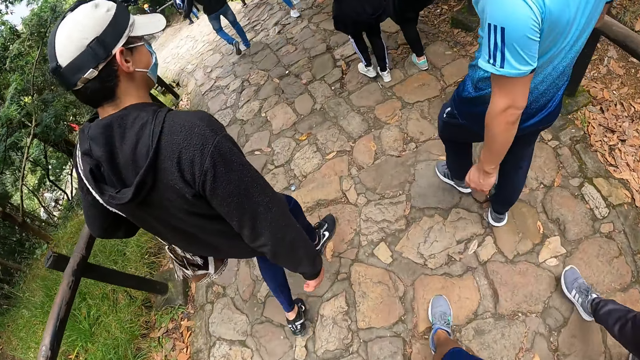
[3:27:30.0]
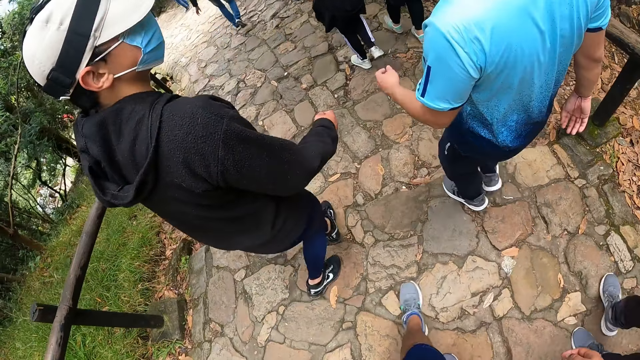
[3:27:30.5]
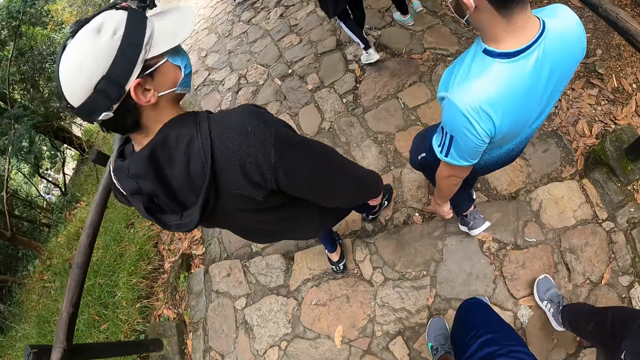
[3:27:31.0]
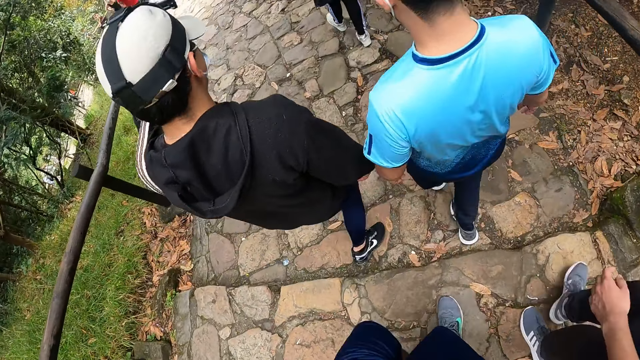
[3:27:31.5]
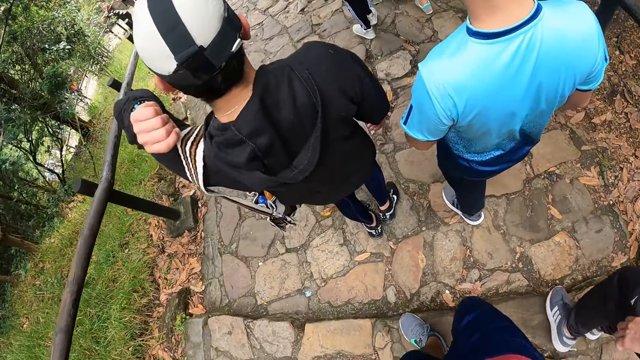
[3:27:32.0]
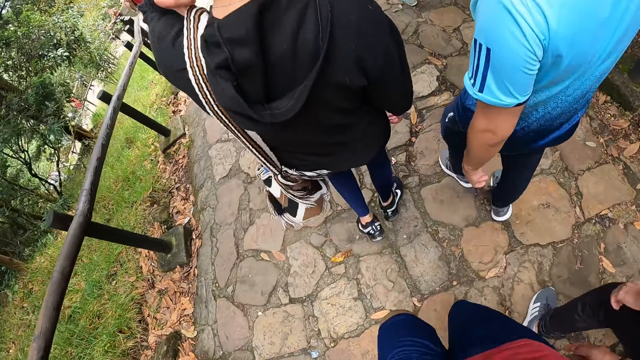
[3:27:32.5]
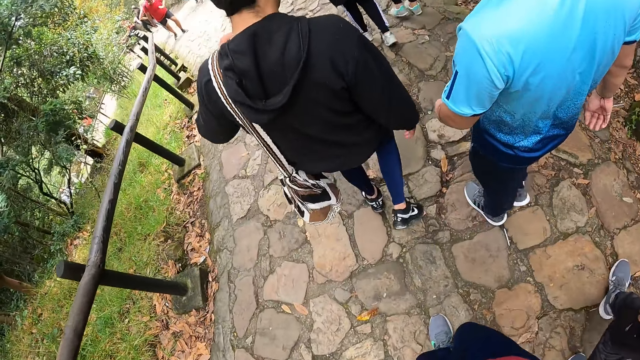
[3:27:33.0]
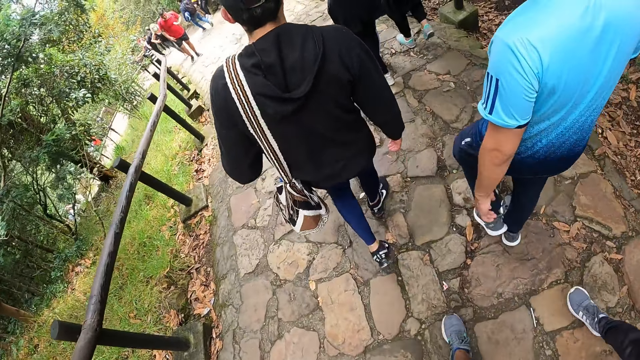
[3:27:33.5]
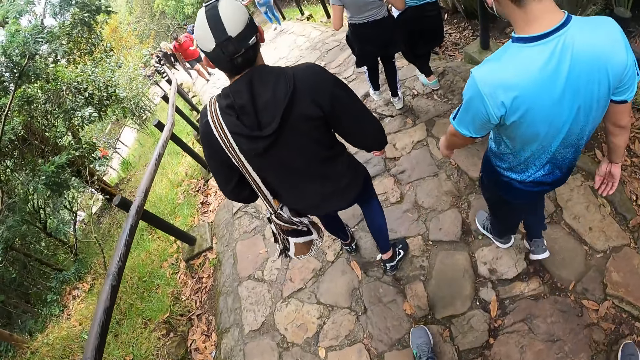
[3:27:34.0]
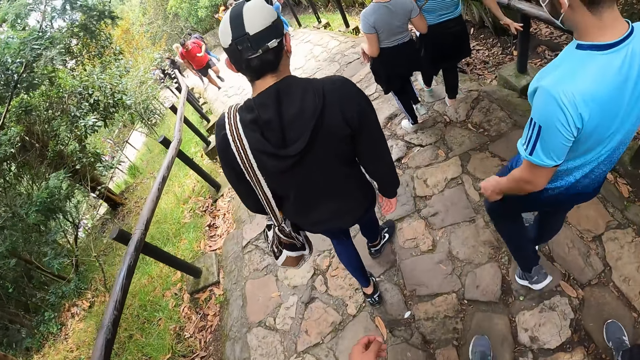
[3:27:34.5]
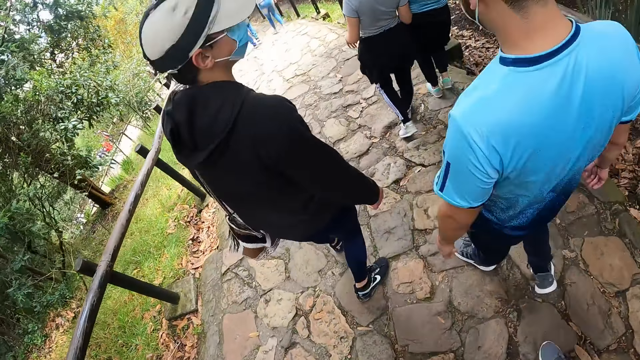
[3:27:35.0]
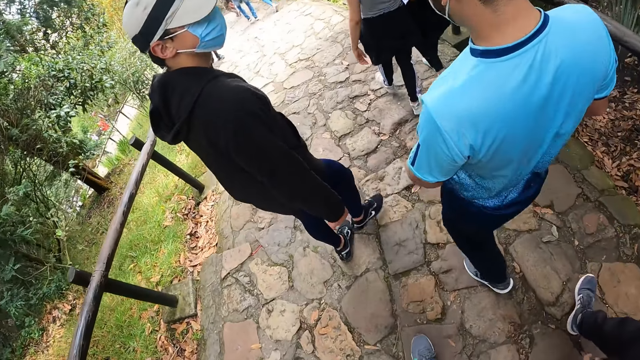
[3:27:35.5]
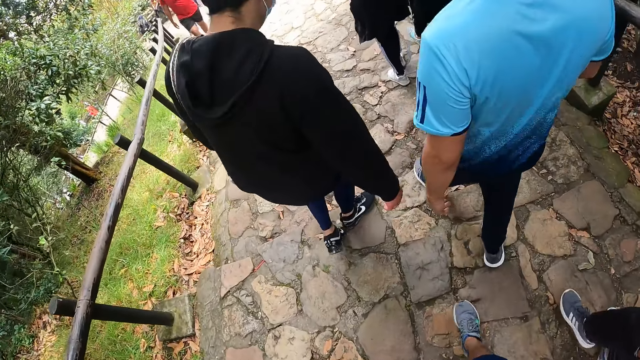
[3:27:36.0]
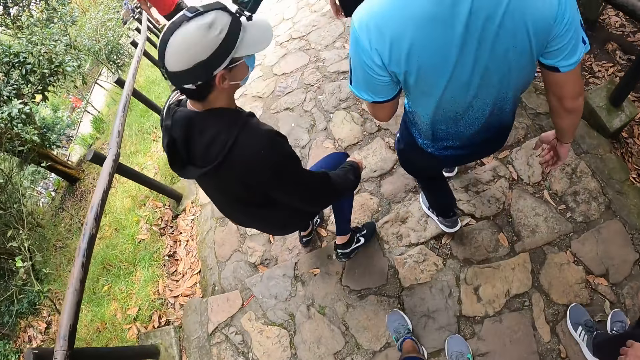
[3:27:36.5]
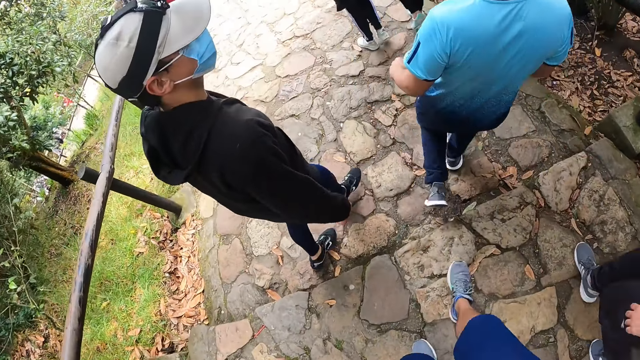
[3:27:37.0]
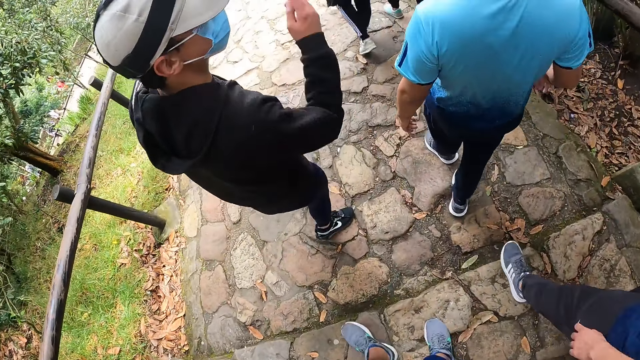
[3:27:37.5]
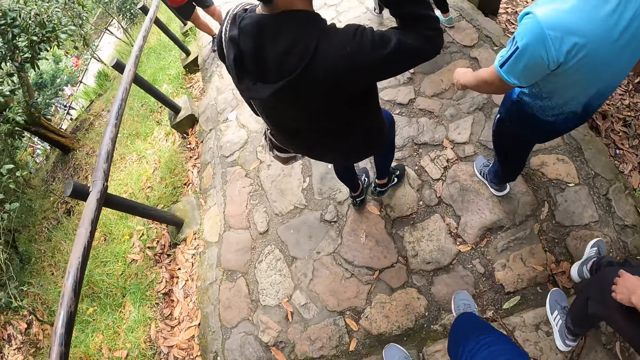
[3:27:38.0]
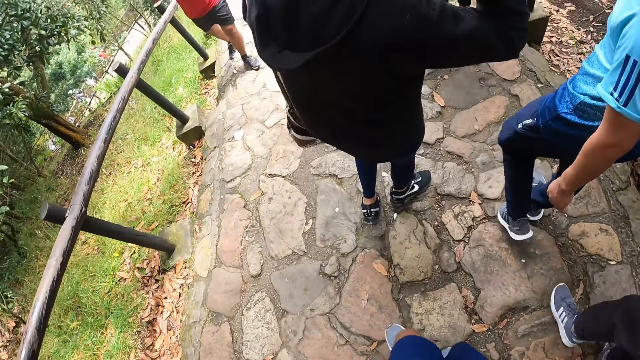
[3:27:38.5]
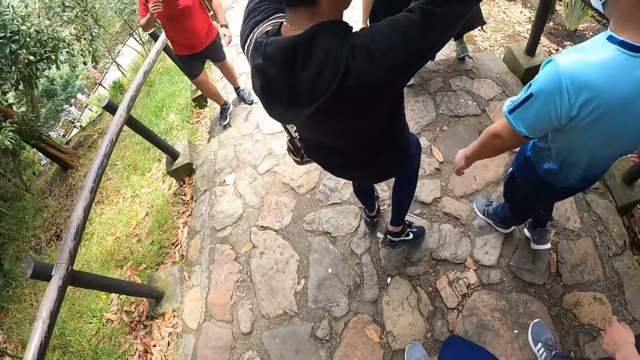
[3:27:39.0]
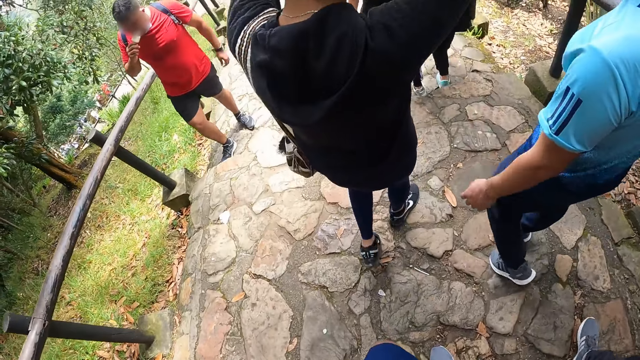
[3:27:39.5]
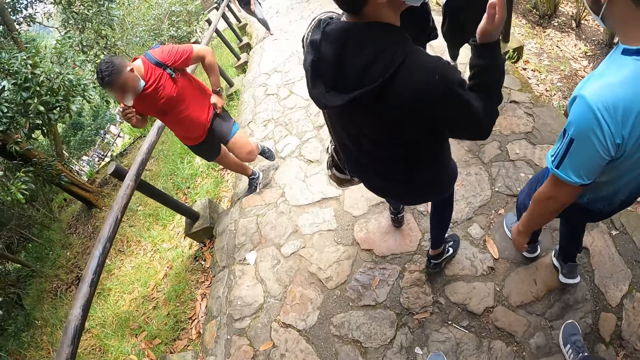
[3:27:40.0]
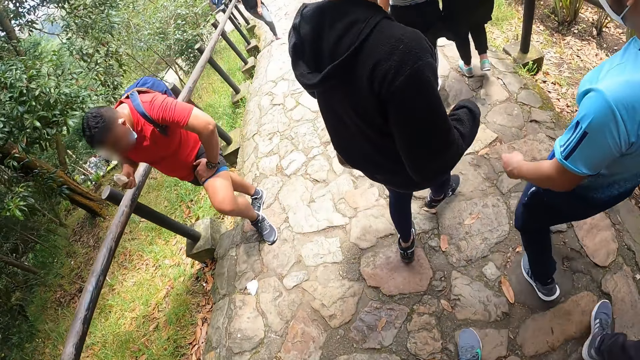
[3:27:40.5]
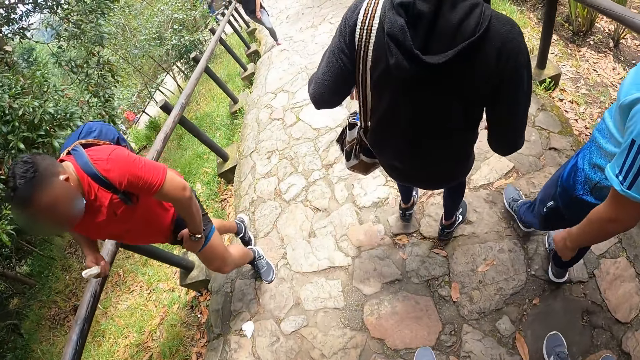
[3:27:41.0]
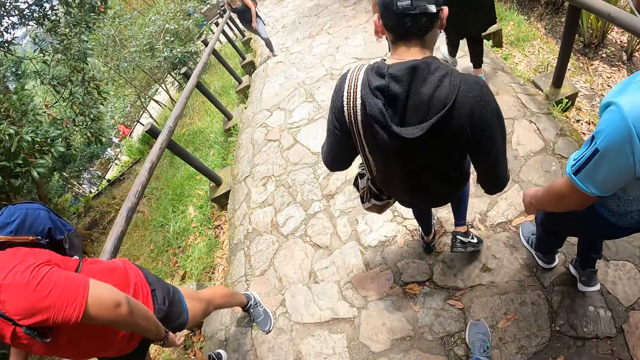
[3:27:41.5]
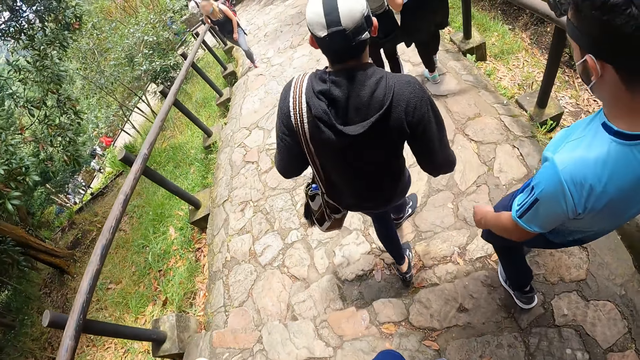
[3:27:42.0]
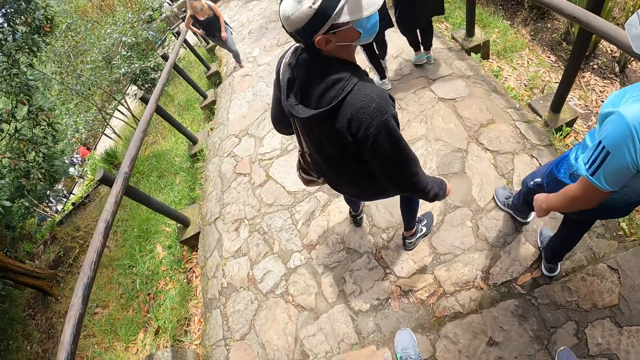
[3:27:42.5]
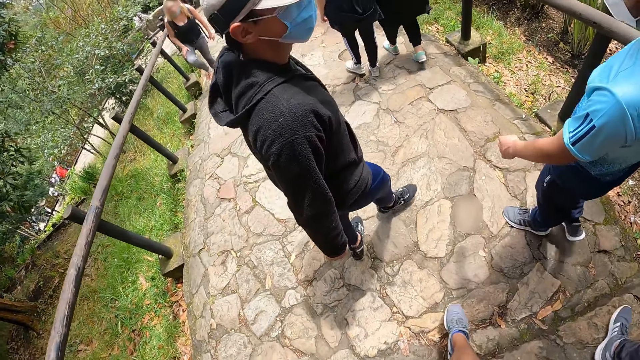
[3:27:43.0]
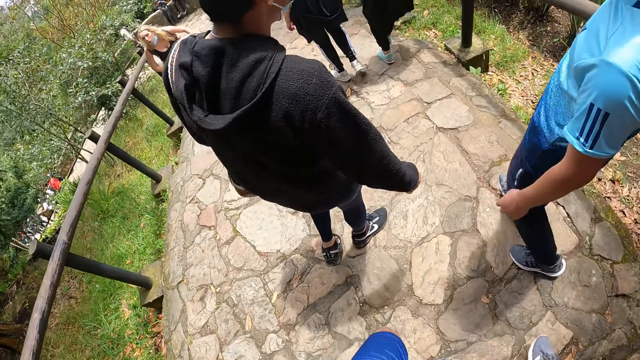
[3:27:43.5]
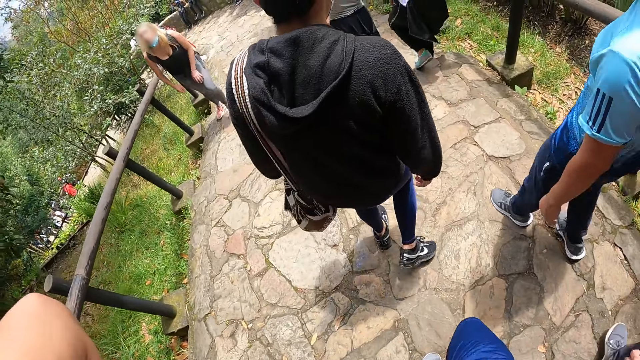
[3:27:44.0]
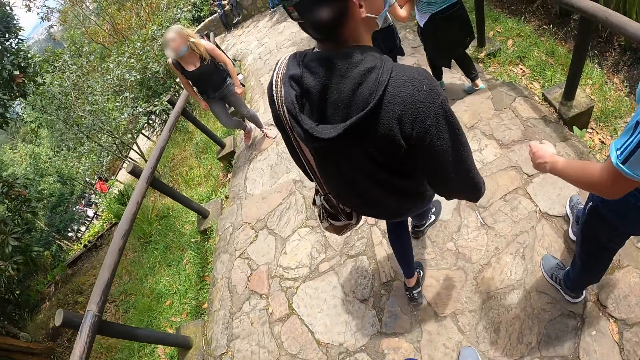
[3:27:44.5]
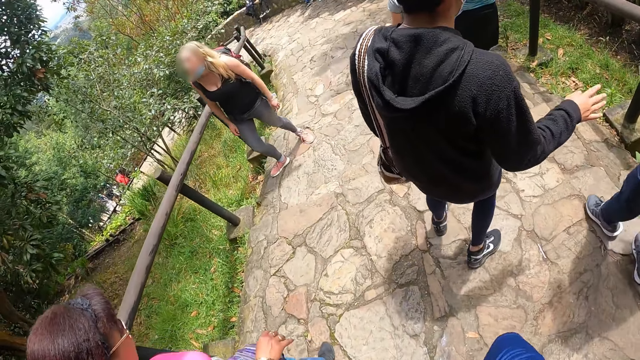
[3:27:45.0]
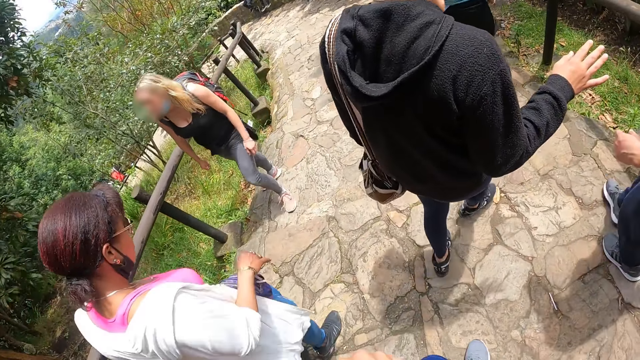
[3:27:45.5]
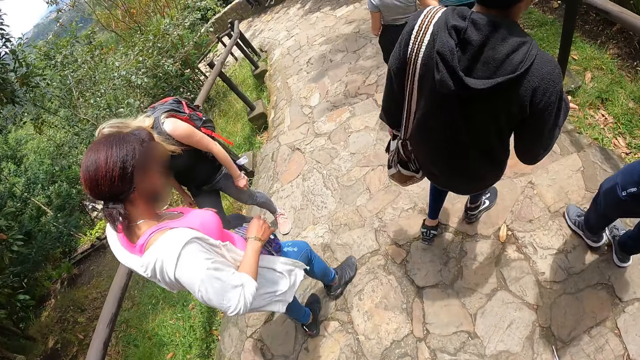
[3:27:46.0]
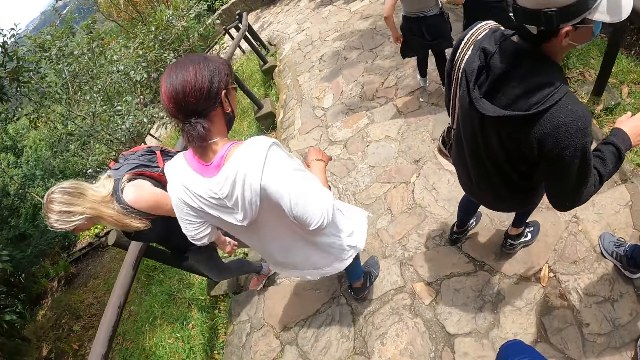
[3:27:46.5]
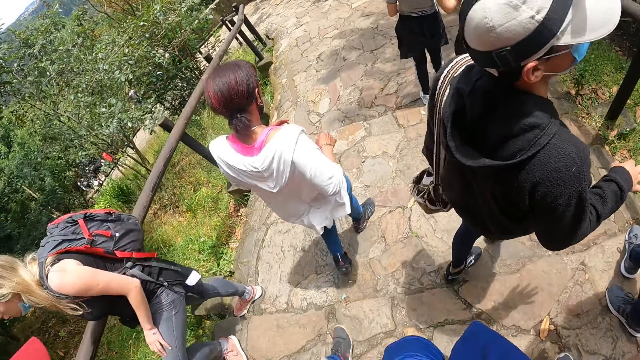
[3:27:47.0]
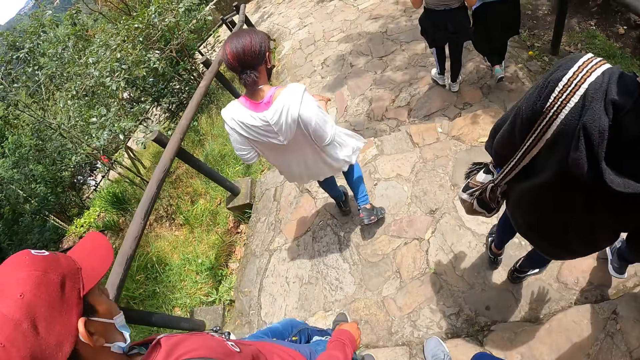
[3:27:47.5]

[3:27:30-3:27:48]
The man adjusts the bag on his left shoulder with his left hand. The man interacts with the camera wearer and another man.
